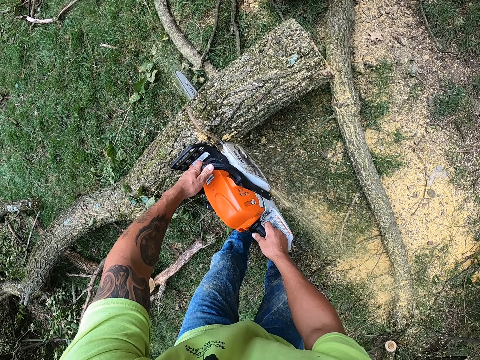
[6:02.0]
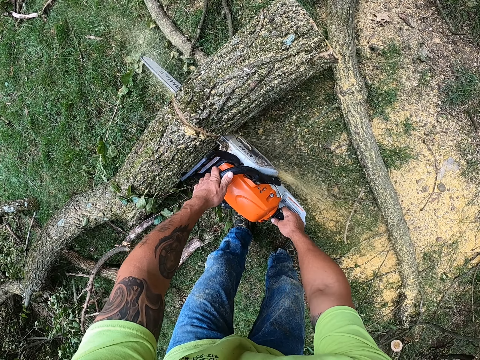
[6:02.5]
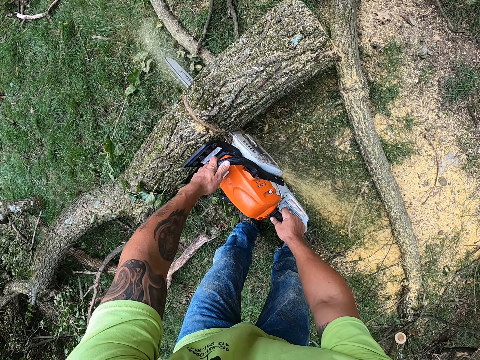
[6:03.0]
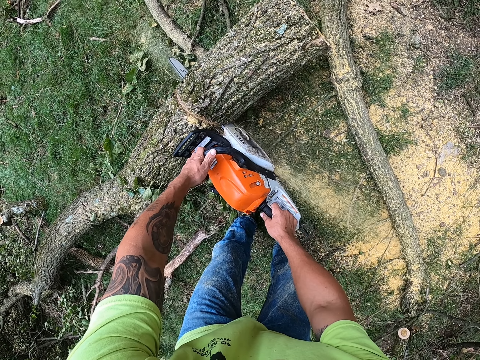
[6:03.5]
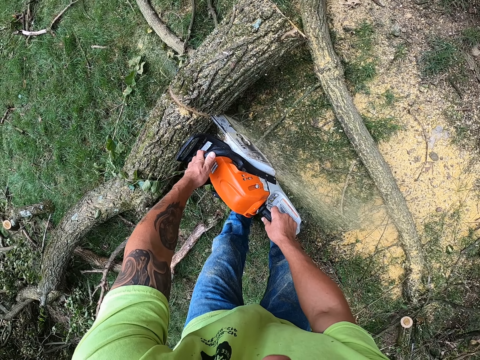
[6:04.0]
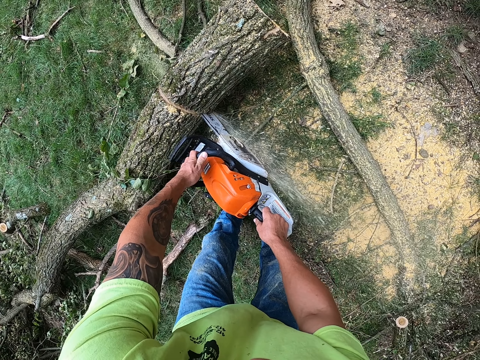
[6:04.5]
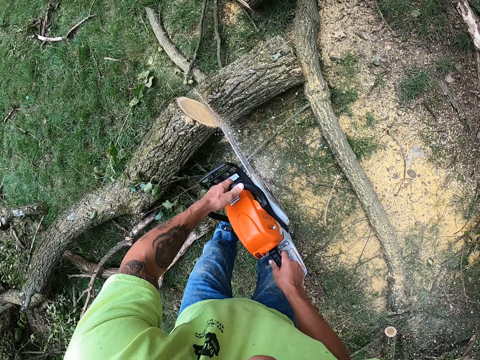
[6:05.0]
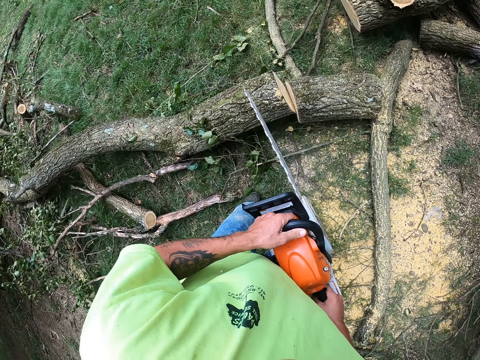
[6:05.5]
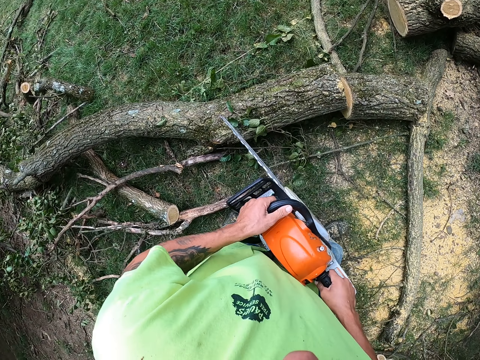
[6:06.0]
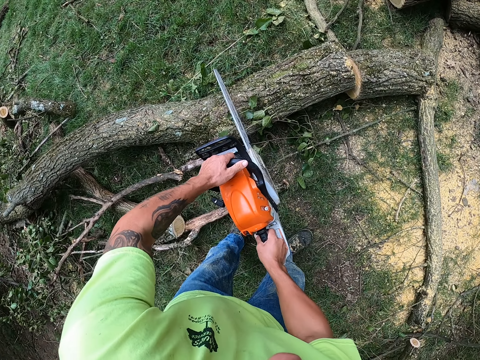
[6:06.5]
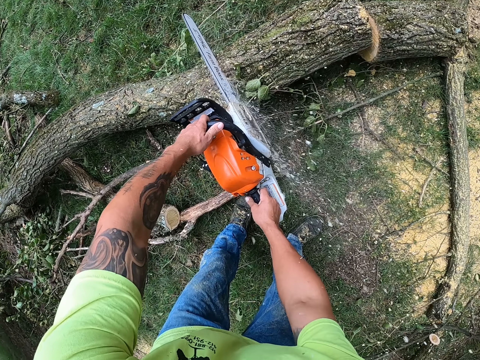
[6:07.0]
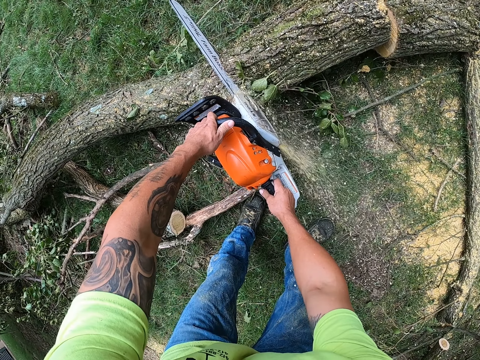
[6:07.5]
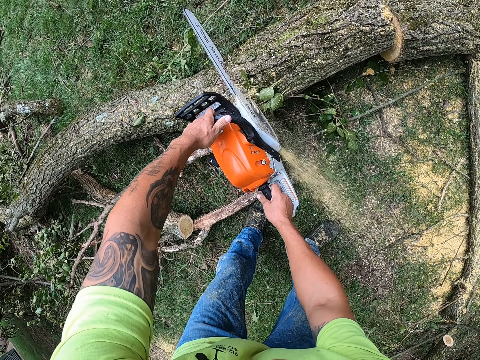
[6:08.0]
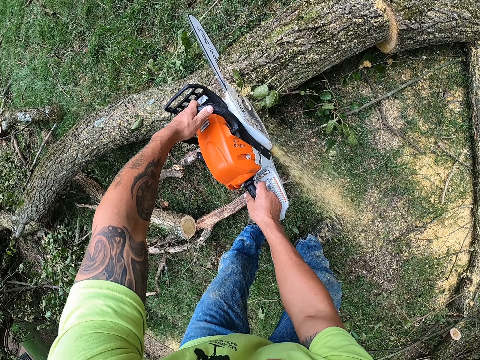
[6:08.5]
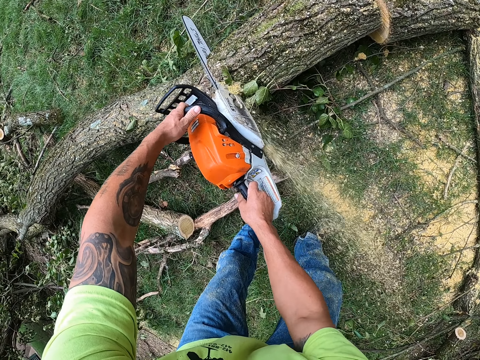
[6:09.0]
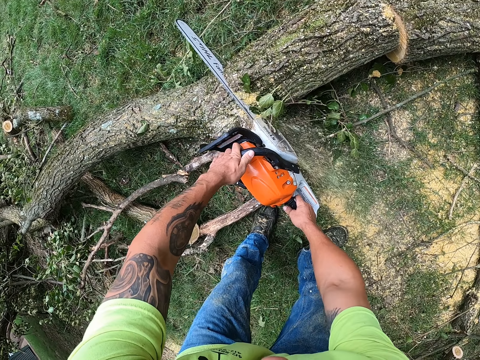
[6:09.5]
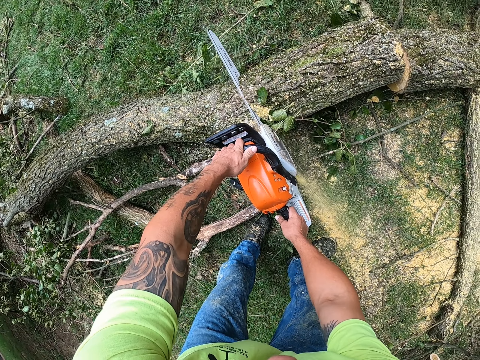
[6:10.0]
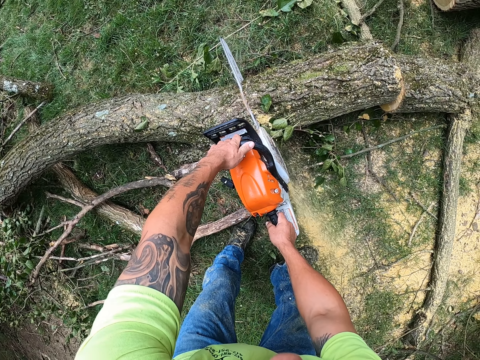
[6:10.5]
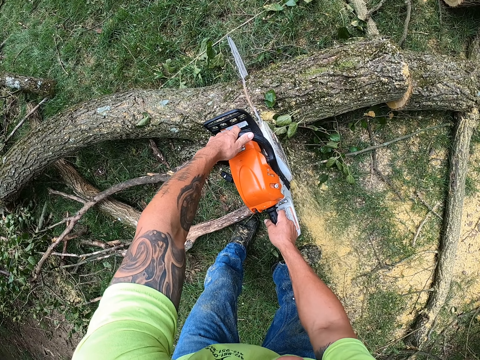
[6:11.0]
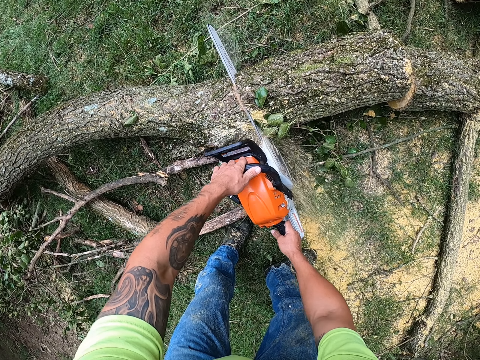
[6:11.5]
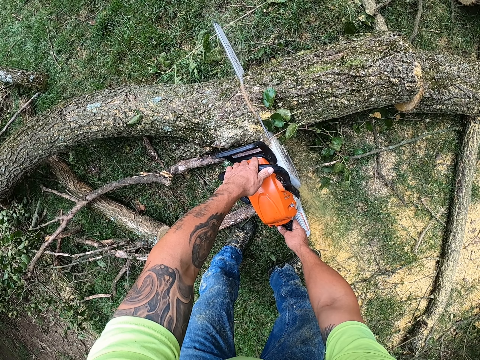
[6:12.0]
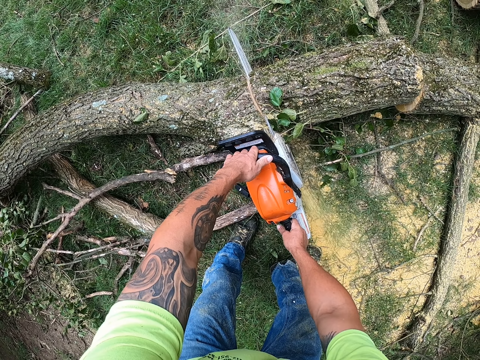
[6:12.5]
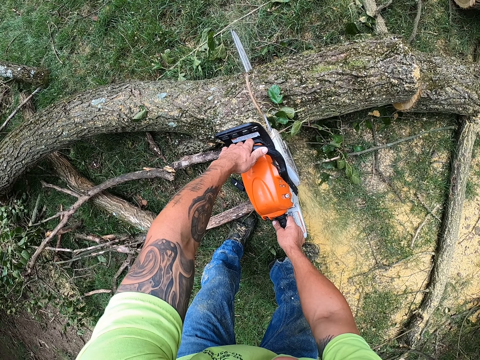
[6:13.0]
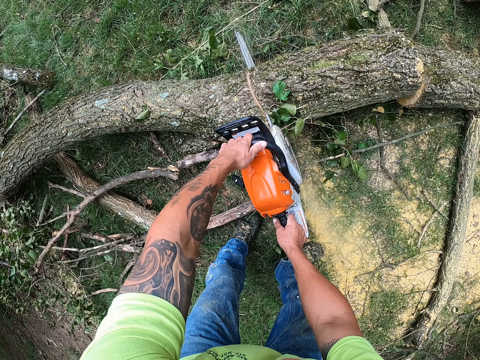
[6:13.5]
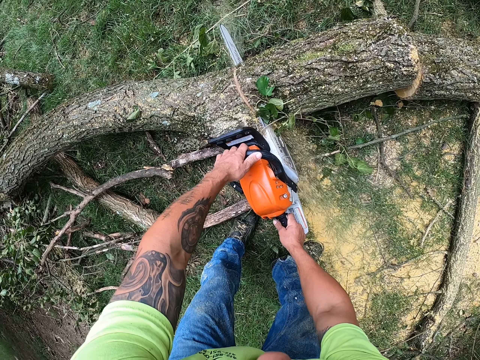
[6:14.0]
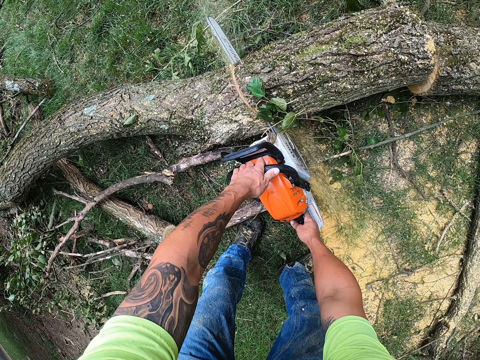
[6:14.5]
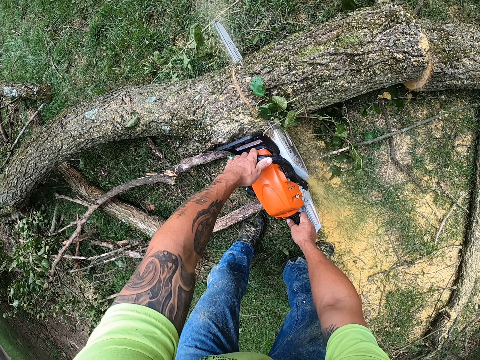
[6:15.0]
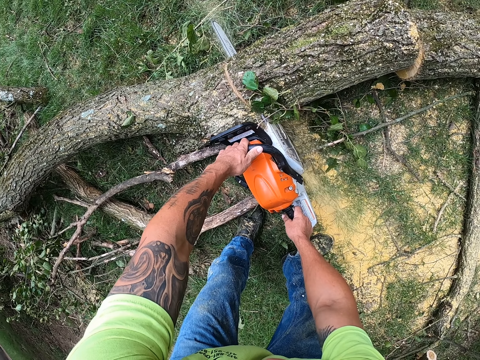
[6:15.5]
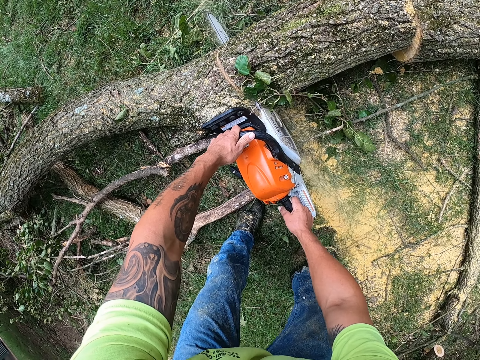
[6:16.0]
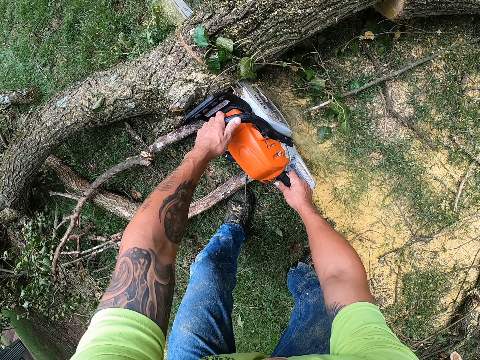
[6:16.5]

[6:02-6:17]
The camera wearer cuts the trunk of the felled tree with the chainsaw with both hands.

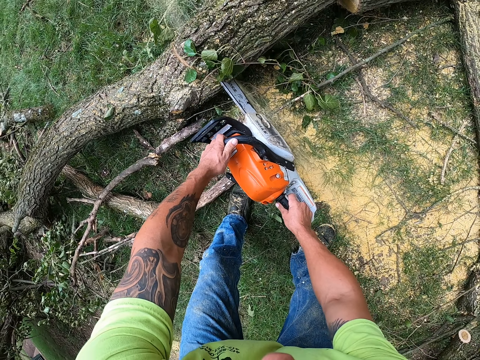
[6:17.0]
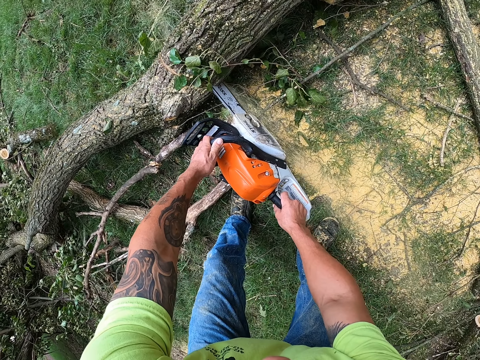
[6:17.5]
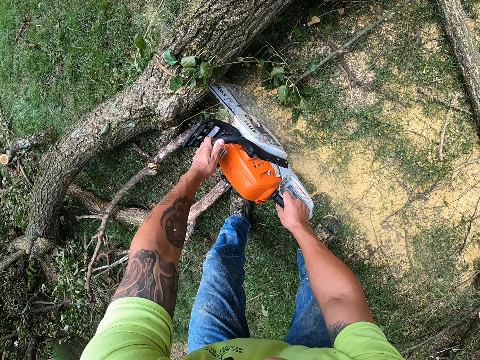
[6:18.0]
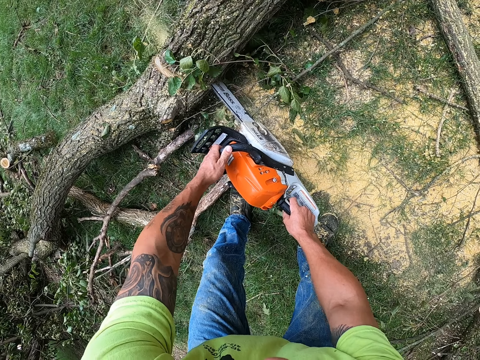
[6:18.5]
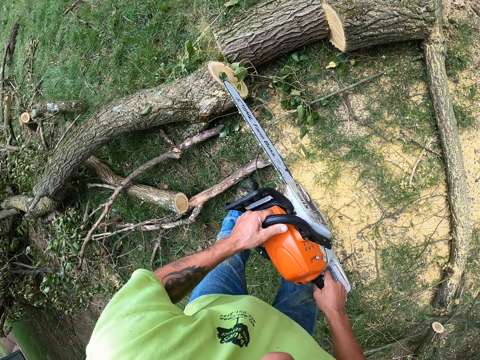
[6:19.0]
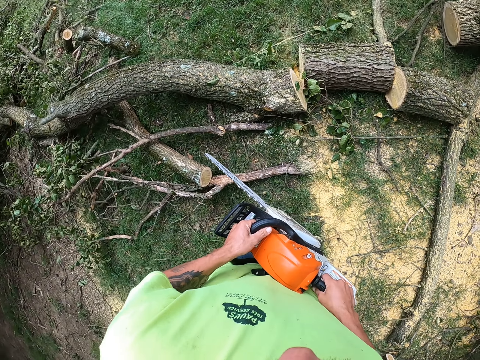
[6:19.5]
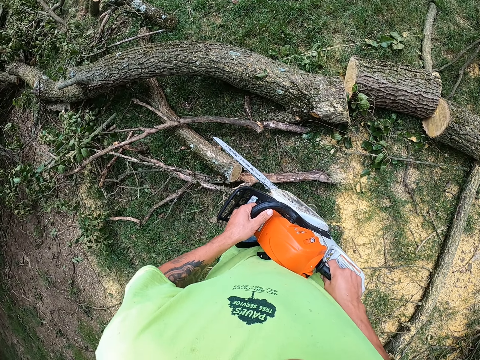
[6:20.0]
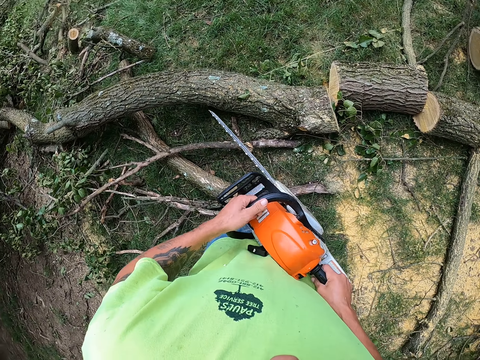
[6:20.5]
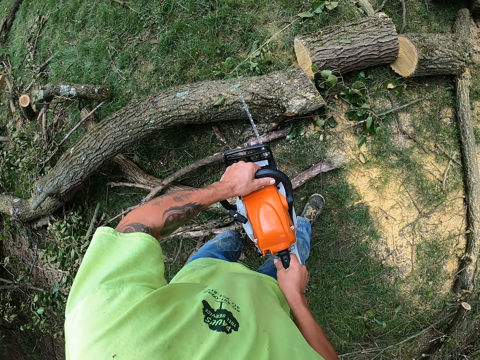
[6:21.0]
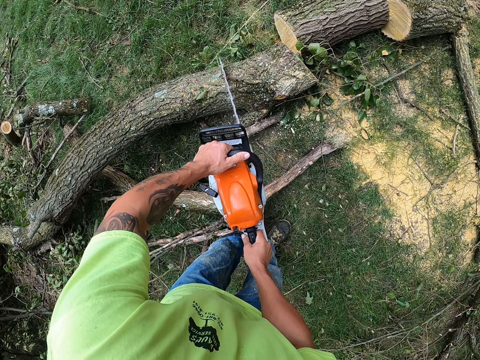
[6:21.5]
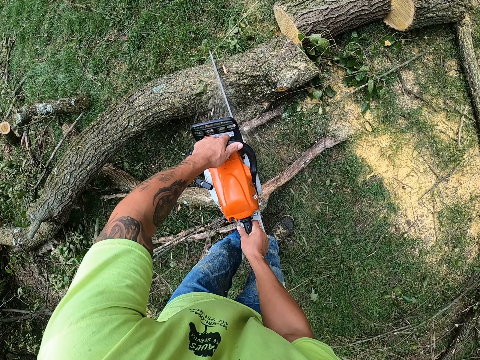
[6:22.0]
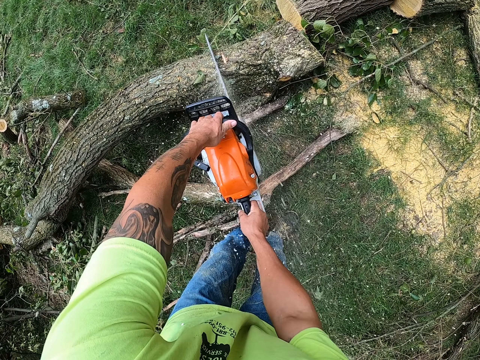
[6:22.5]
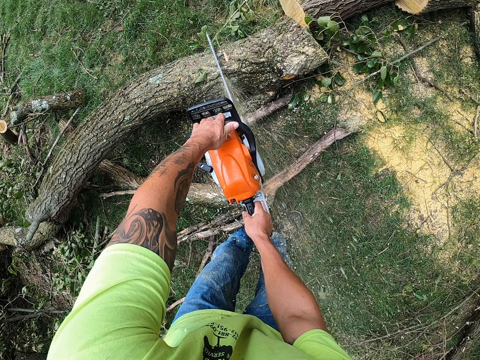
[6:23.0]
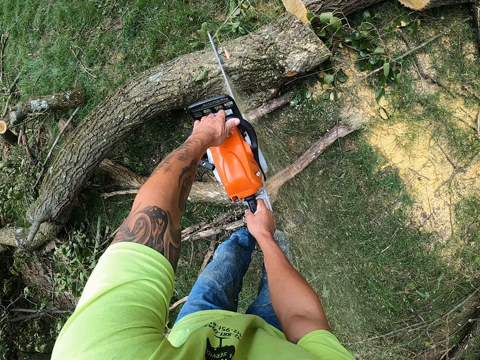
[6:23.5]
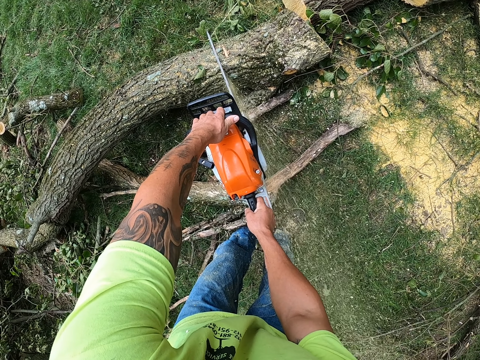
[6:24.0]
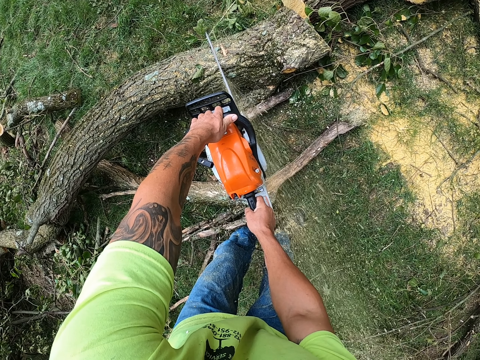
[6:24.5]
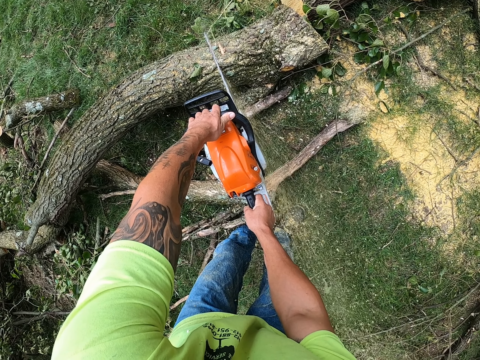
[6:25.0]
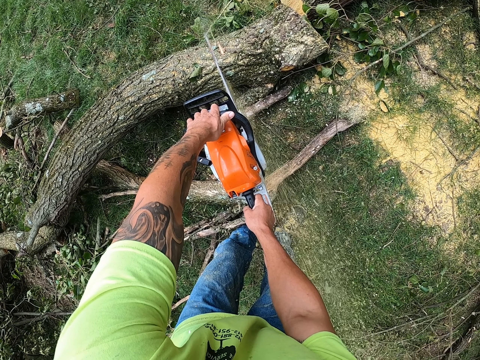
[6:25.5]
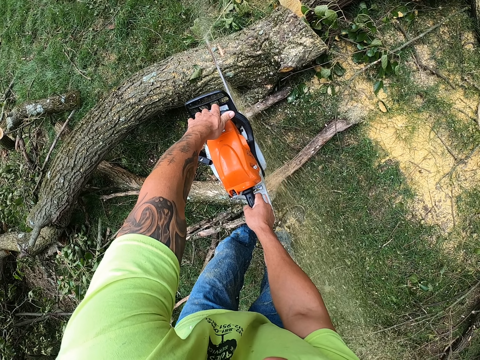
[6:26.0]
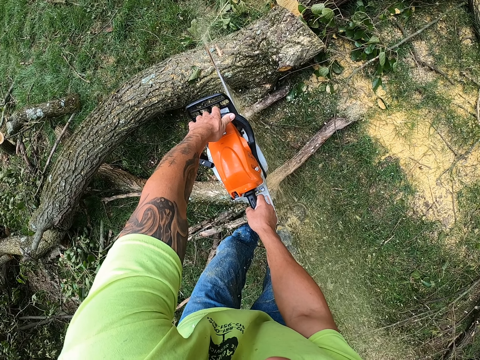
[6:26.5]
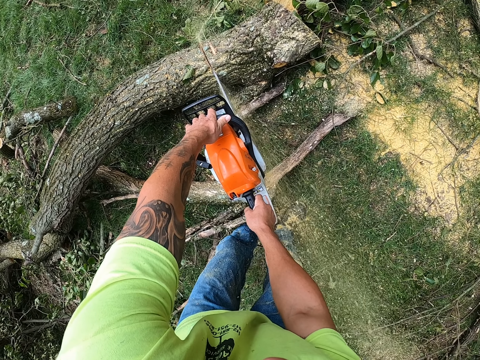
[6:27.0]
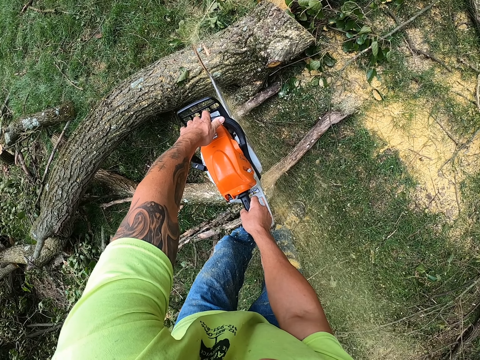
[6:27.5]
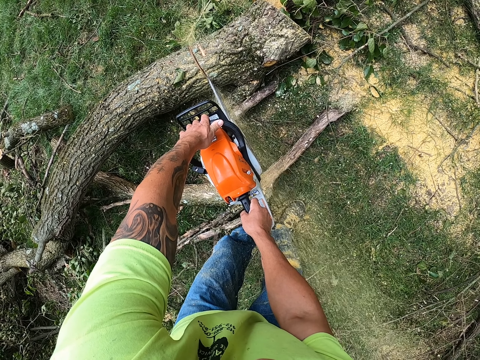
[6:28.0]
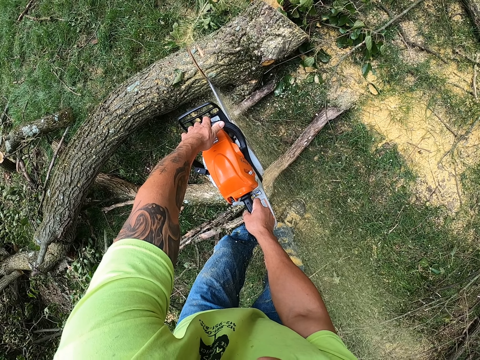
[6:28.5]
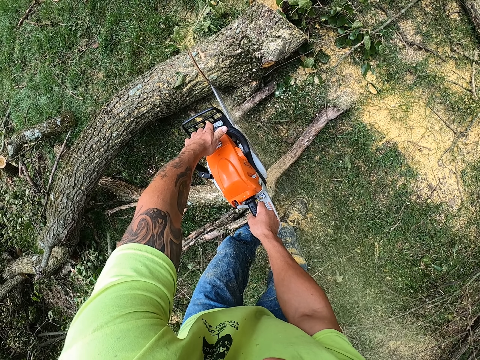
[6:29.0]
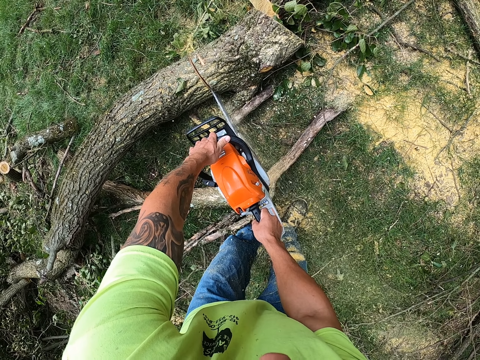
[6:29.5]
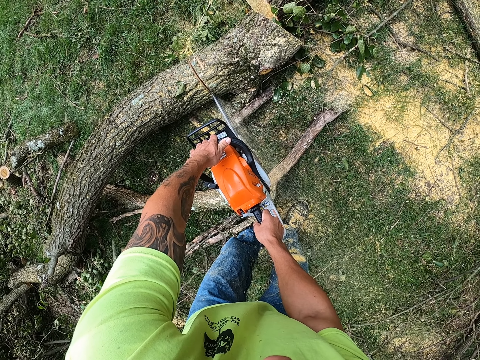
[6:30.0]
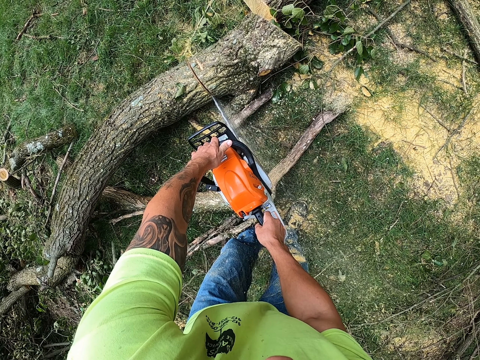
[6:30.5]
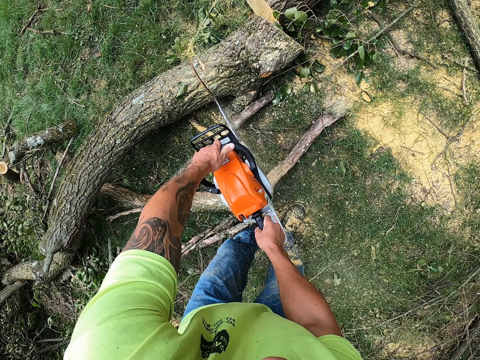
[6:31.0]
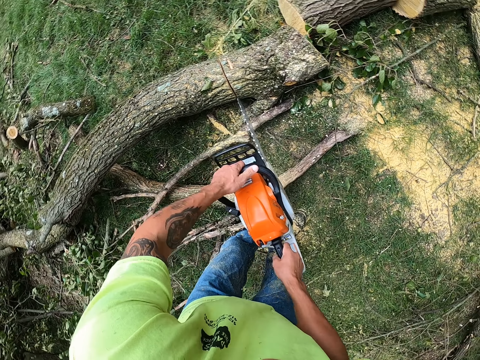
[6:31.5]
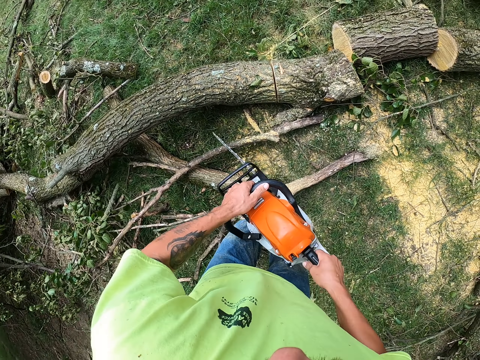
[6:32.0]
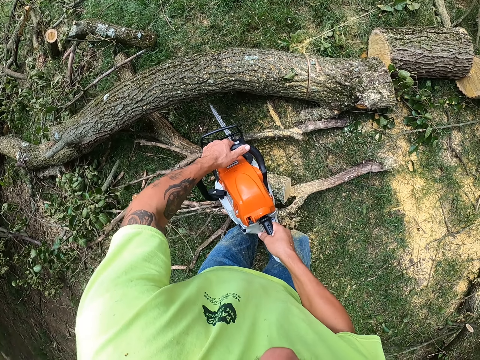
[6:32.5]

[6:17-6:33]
The camera wearer cuts the trunk of the felled tree with the chainsaw with both hands.
